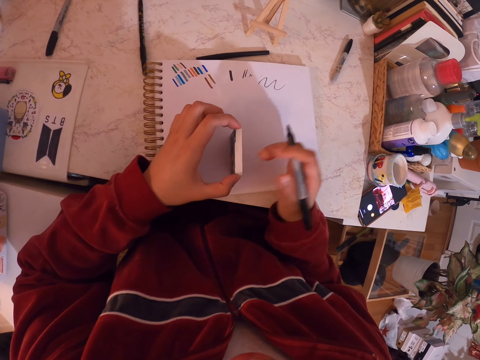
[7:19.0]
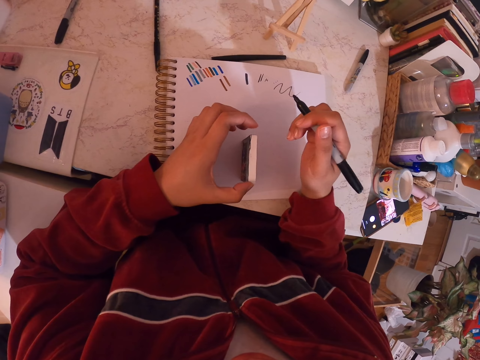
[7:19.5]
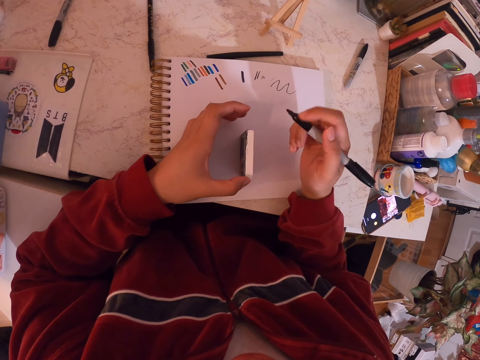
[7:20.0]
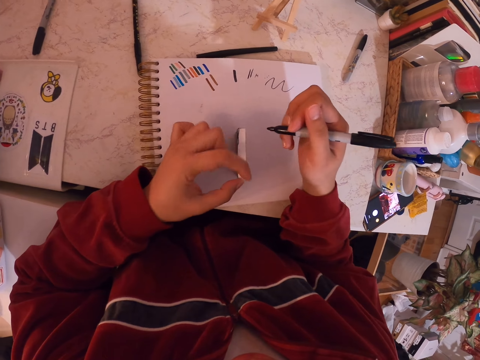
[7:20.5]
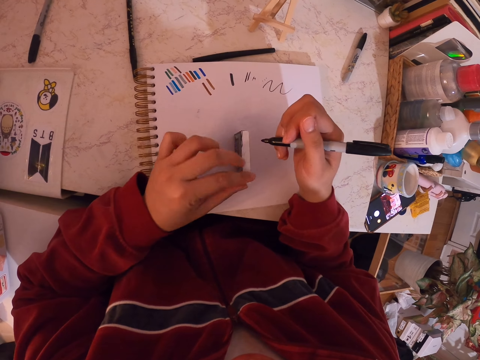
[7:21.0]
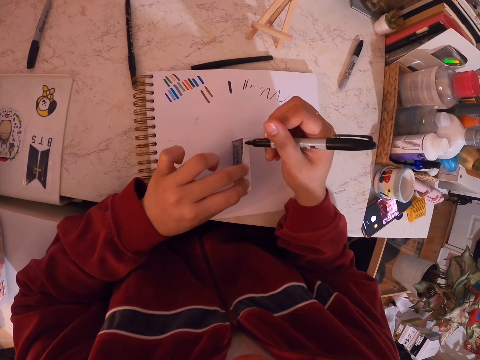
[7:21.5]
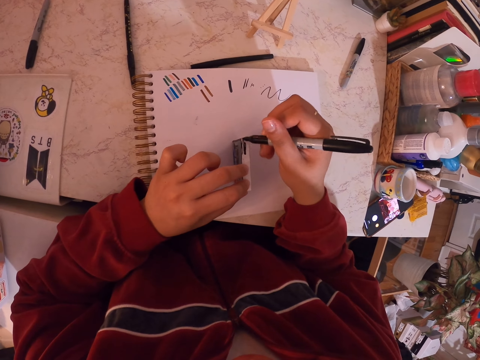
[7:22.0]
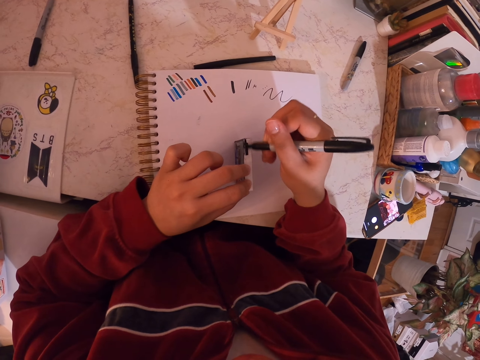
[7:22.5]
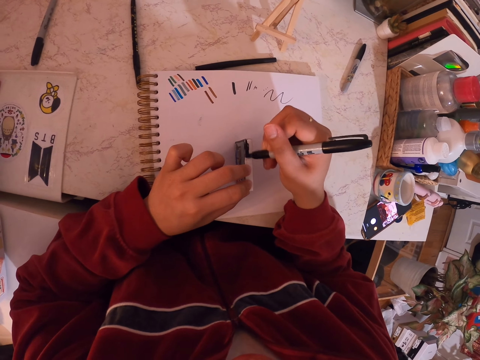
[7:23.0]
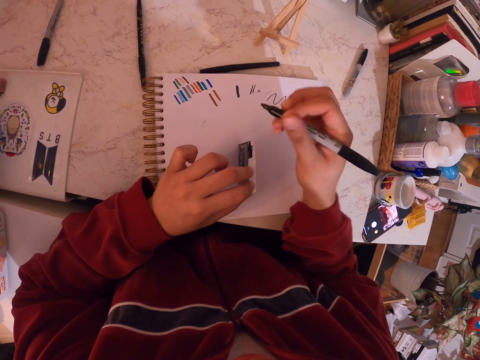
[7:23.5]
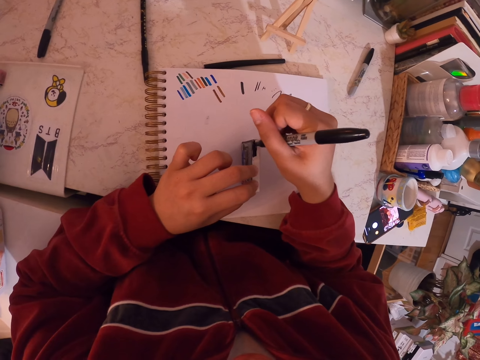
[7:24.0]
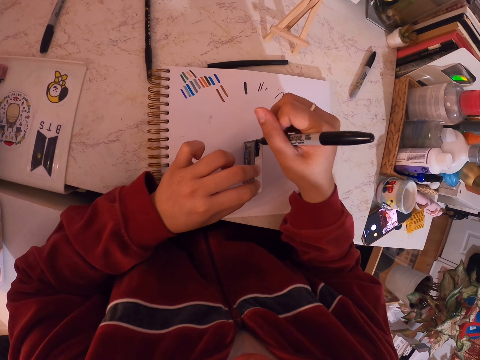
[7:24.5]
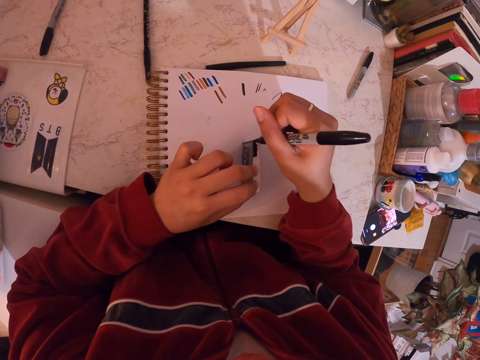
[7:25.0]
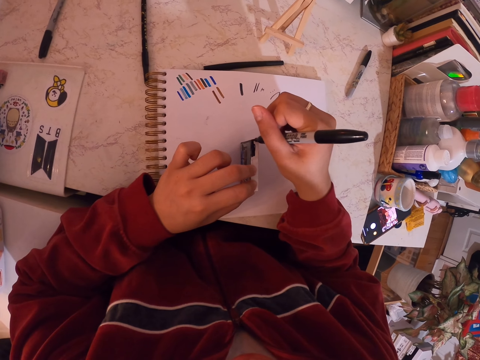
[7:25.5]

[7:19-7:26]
The camera wearer shades the edges of the miniature painting with the mark pen.

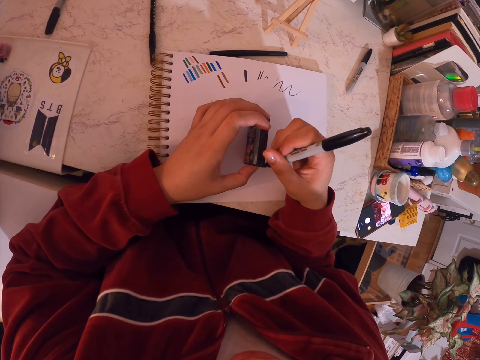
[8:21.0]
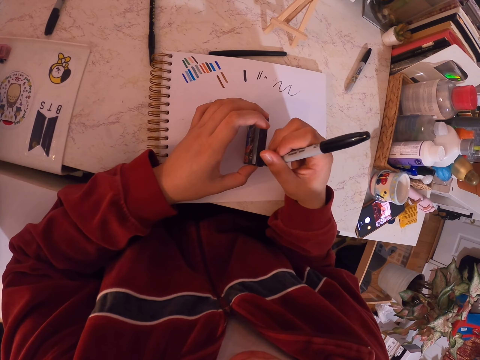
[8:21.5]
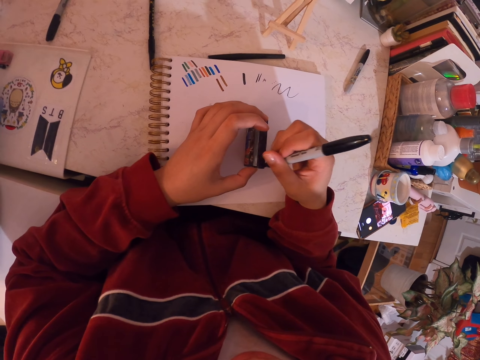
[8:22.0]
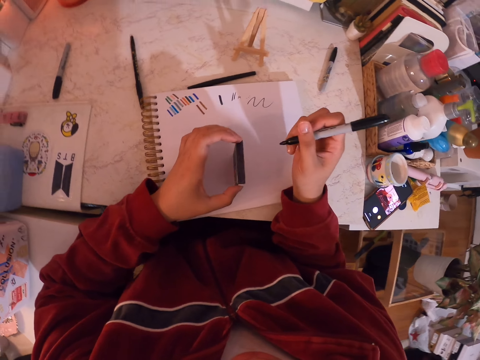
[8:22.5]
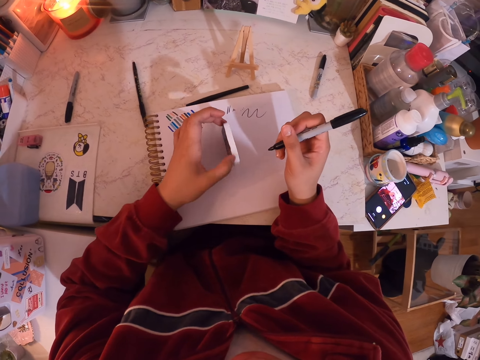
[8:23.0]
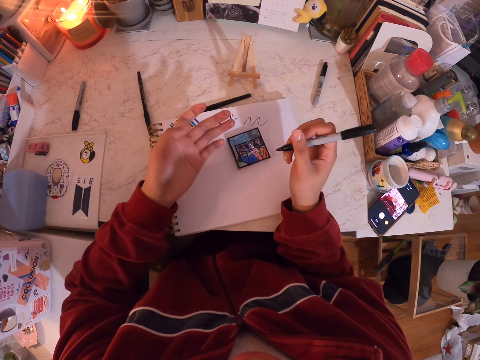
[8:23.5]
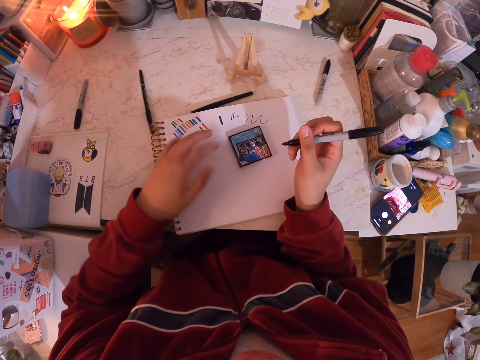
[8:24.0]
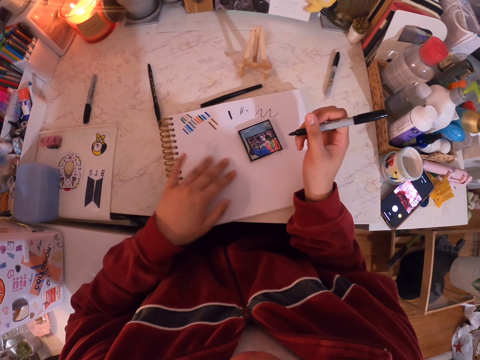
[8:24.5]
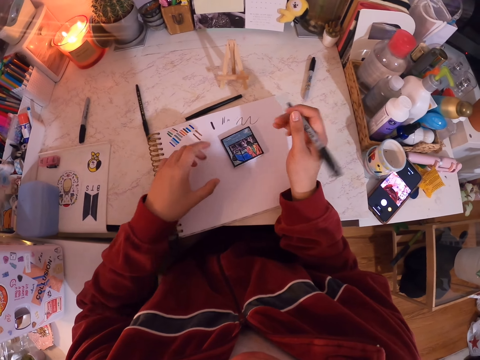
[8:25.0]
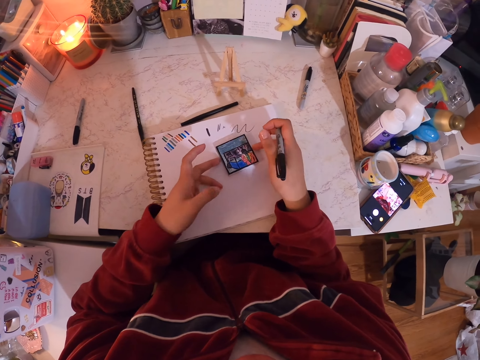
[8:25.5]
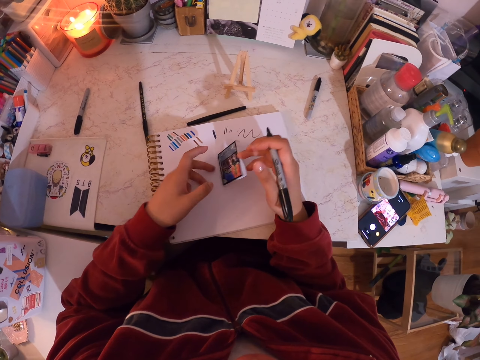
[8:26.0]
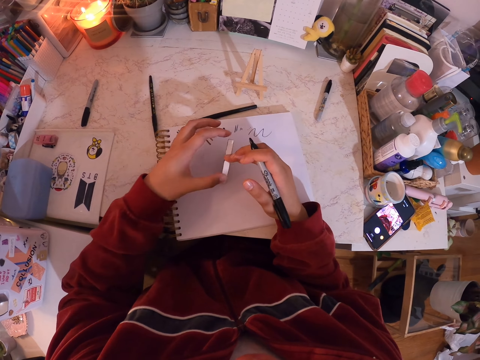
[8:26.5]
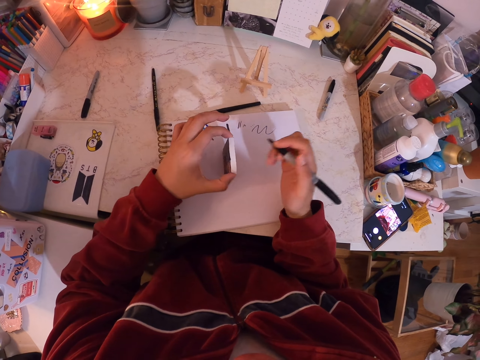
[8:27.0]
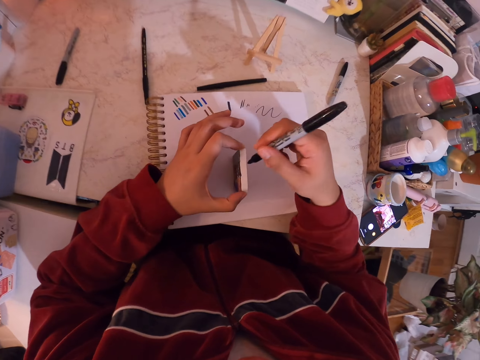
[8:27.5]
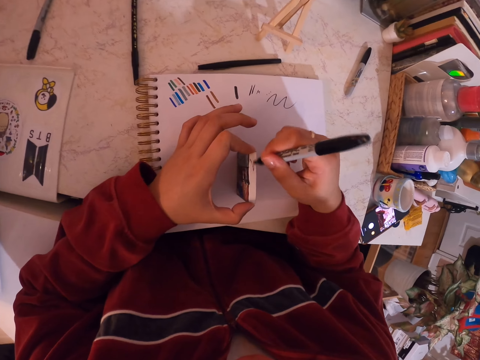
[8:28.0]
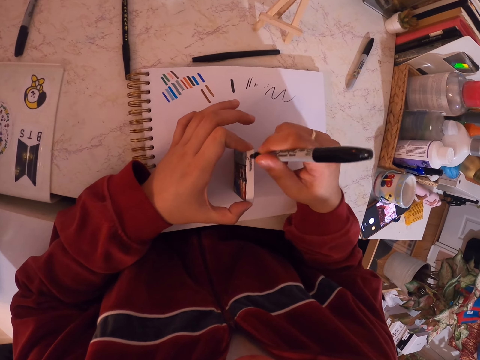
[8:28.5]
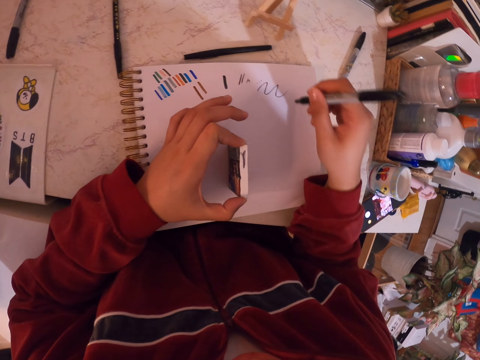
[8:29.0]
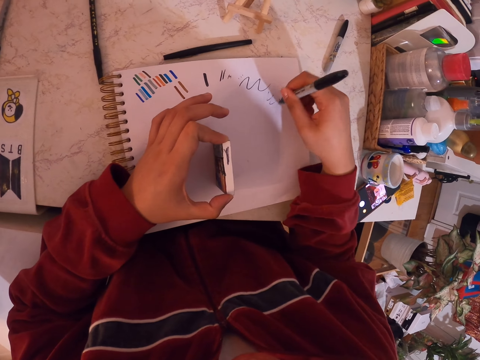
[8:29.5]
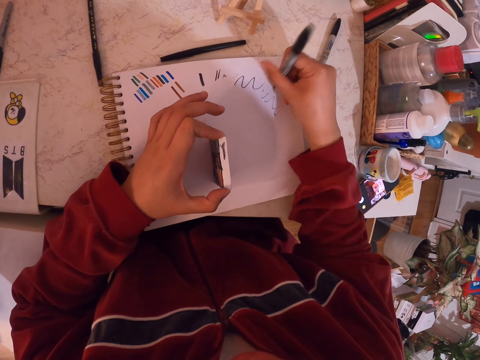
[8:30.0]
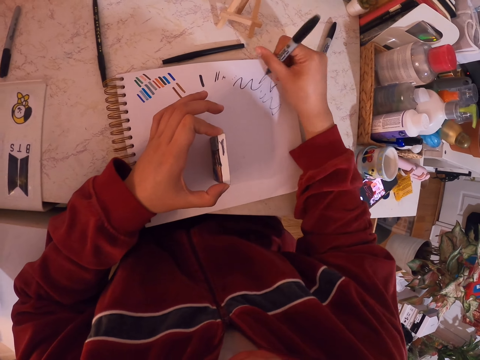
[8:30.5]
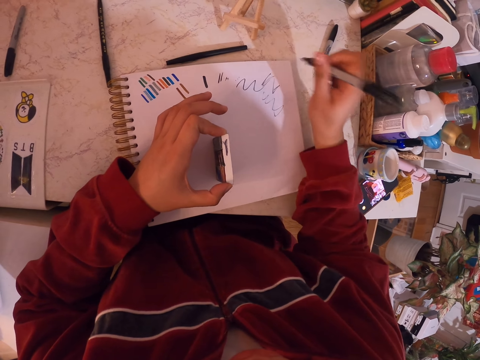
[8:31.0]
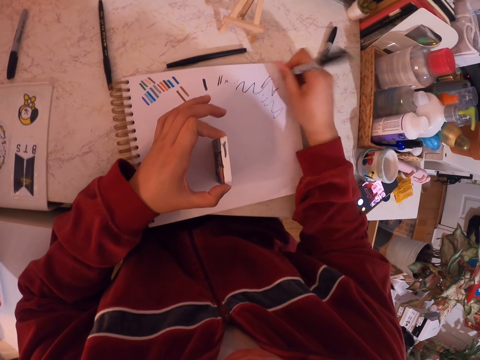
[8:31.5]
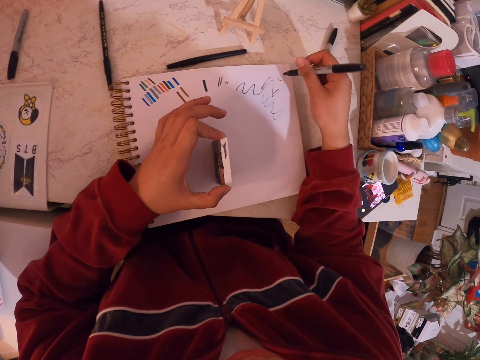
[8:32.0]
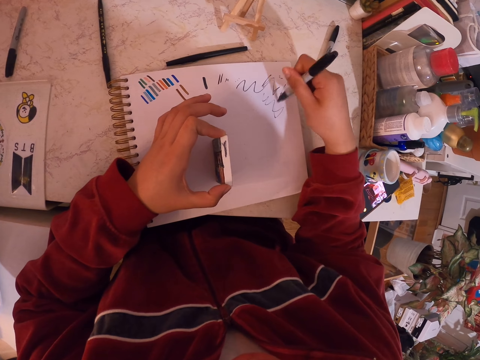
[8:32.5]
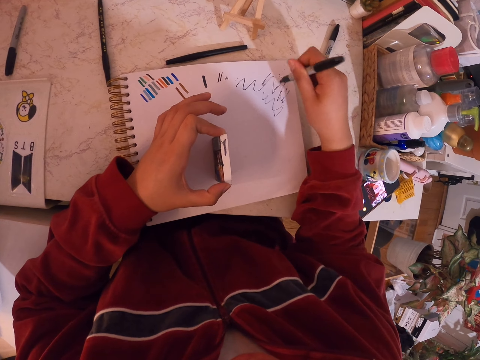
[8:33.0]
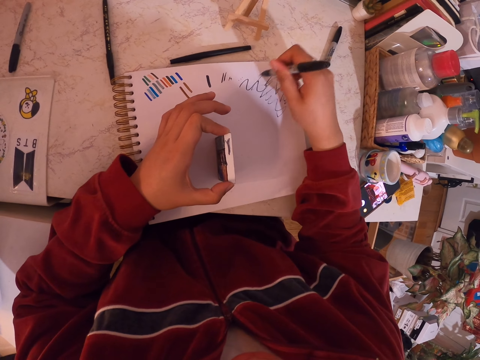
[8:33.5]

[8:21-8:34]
The camera wearer pauses and rotates the art. They drop the miniature painting on the book and hold the mark pen or painting pen. They hold the mark pen again. They wipe the fingers on the book. They pick up the miniature painting, hold the mark pen, and shade the edges of the miniature painting with the mark pen. They hold the miniature painting and check the mark pen on the book. They write on the book with the painting pen.

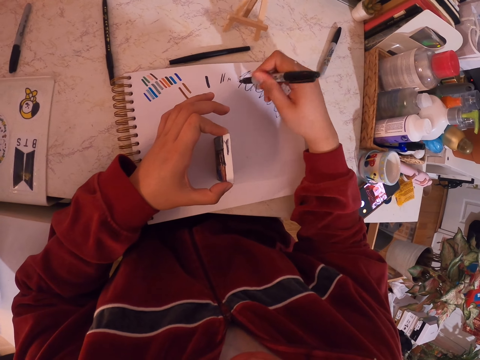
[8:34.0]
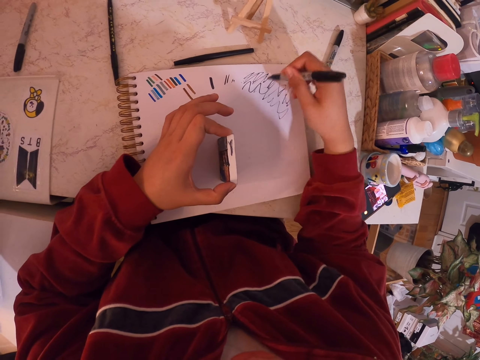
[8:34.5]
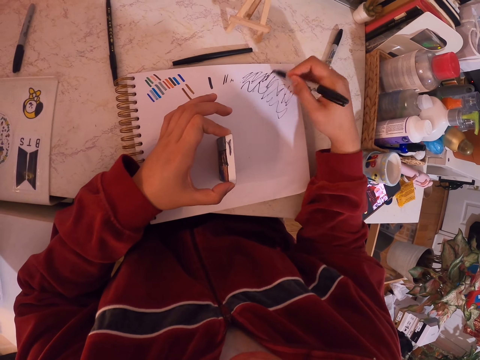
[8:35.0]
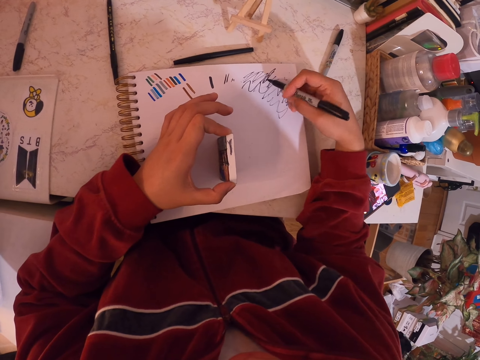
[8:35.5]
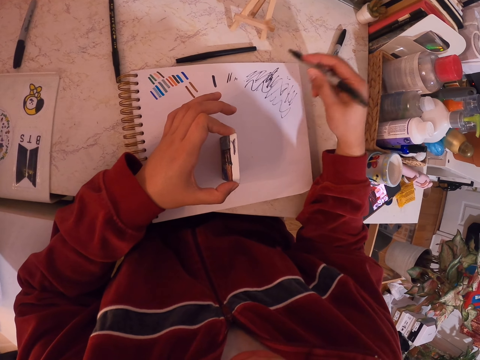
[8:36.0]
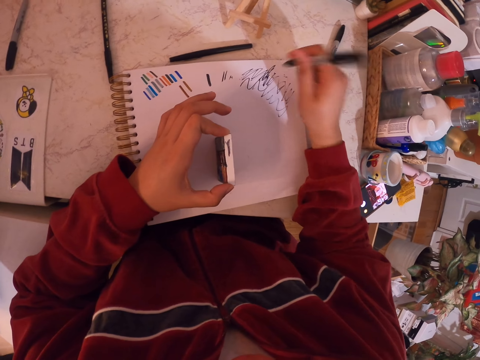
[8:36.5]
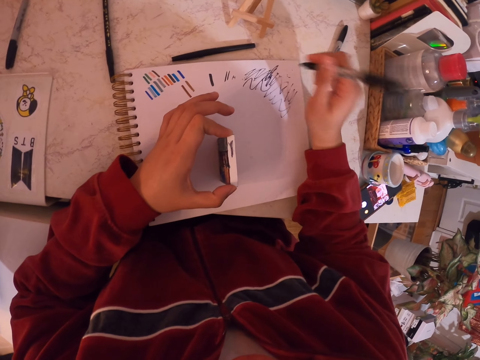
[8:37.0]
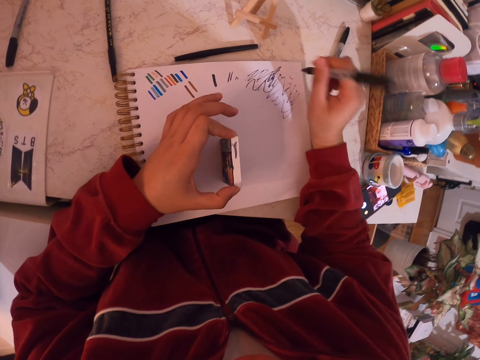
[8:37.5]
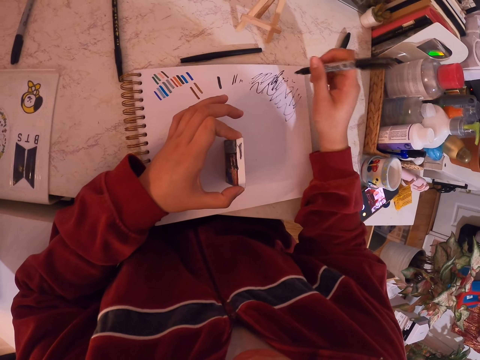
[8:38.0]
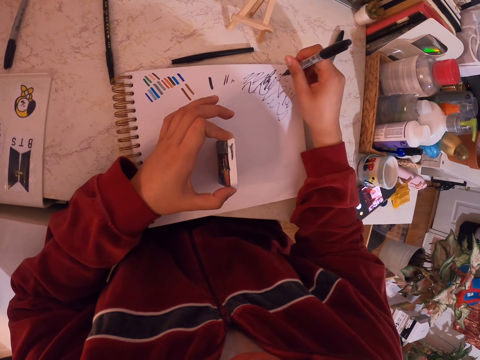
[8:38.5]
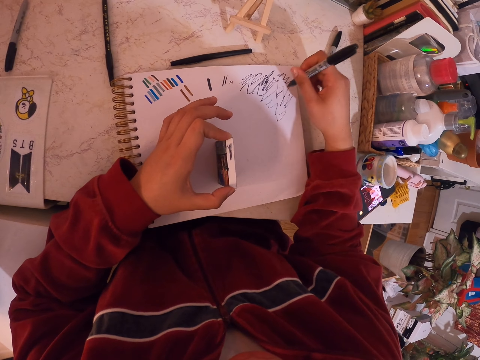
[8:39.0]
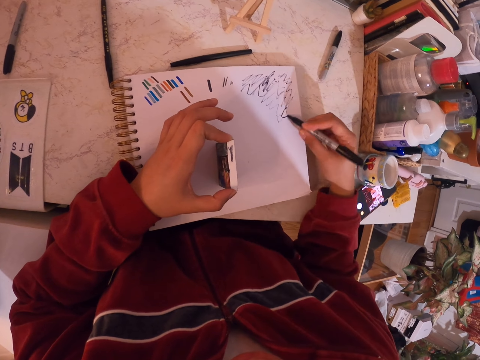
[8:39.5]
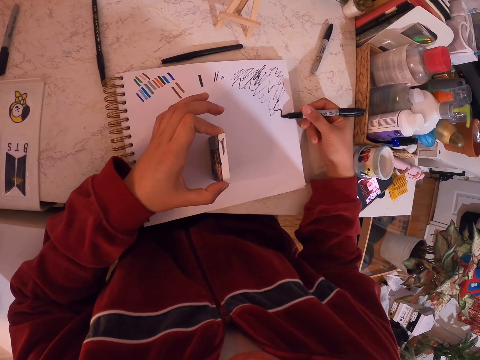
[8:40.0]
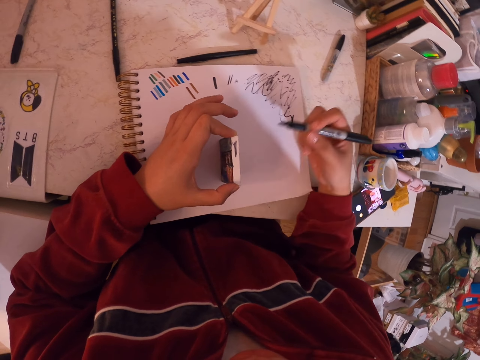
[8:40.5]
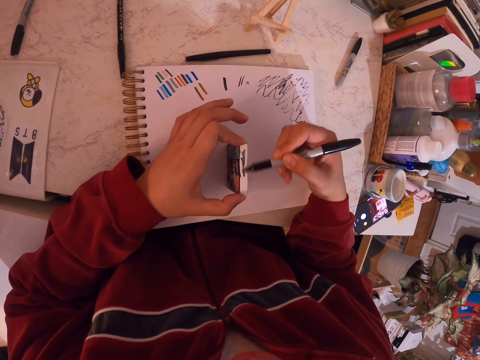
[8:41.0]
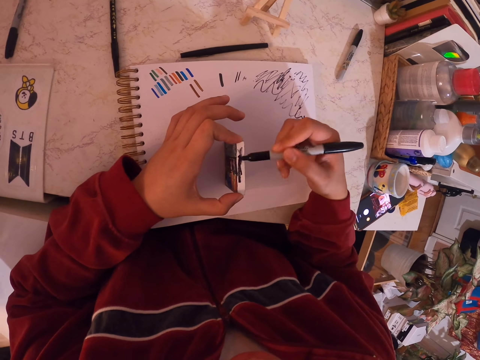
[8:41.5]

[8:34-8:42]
The camera wearer shades the edges of a miniature painting with a mark pen.
